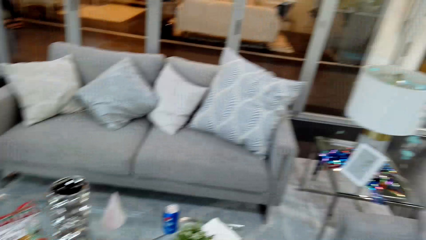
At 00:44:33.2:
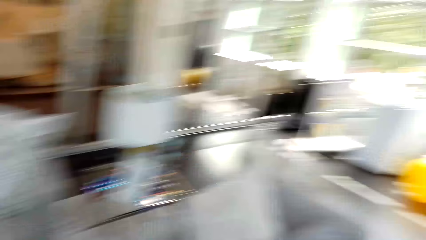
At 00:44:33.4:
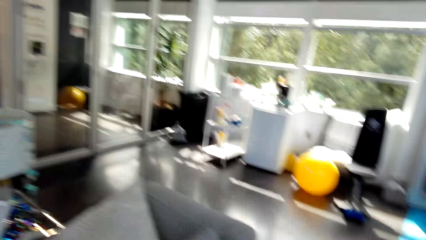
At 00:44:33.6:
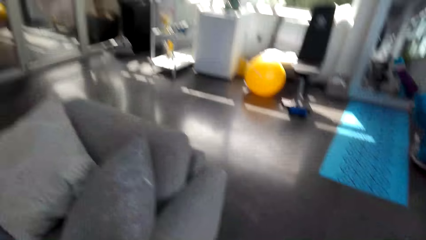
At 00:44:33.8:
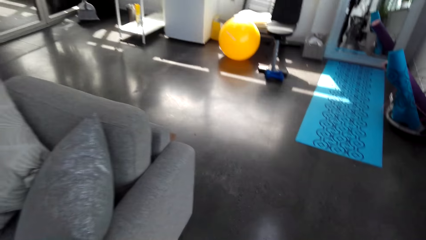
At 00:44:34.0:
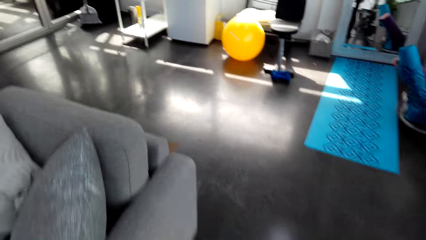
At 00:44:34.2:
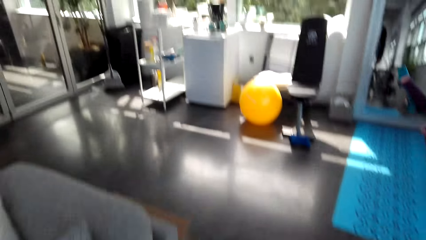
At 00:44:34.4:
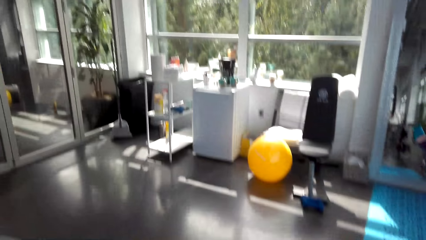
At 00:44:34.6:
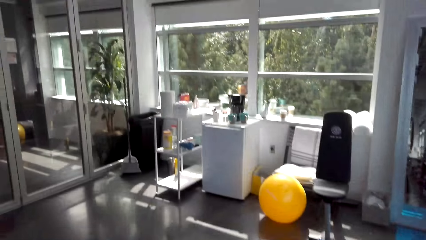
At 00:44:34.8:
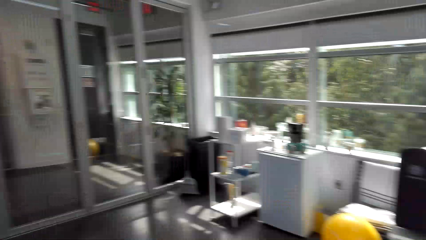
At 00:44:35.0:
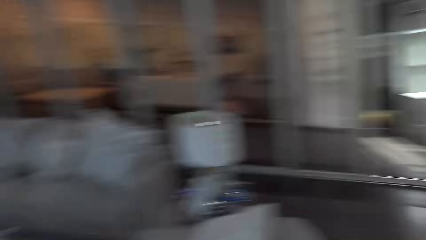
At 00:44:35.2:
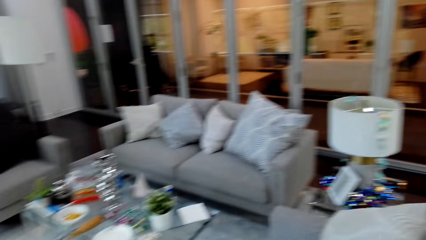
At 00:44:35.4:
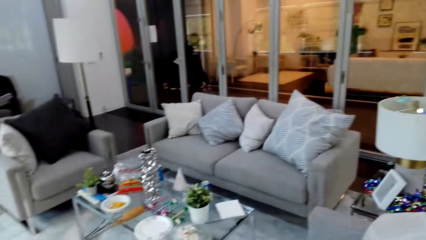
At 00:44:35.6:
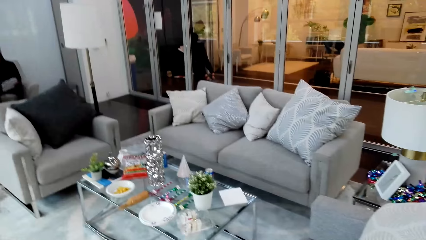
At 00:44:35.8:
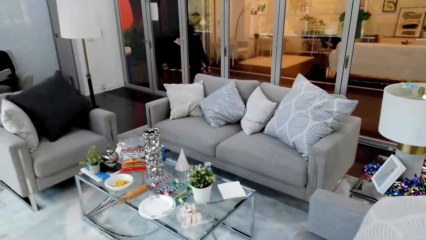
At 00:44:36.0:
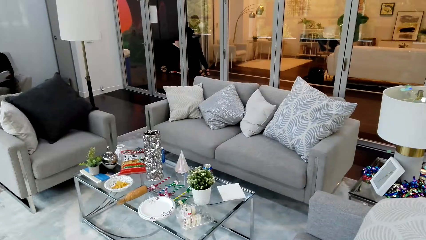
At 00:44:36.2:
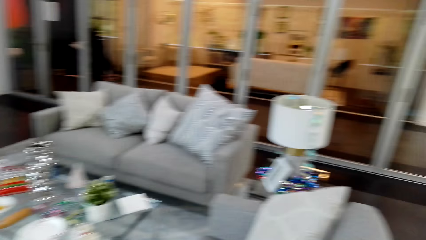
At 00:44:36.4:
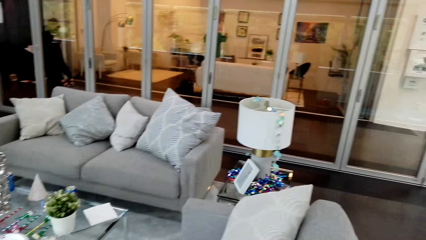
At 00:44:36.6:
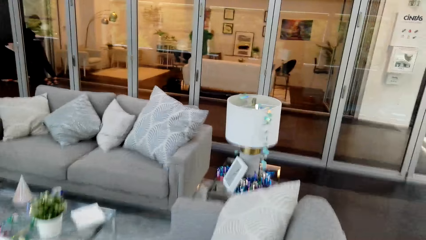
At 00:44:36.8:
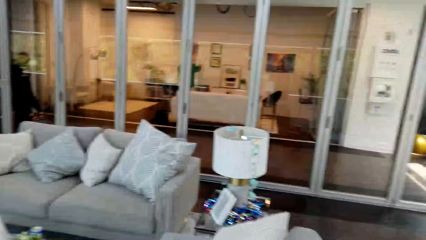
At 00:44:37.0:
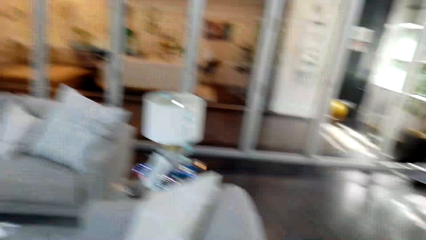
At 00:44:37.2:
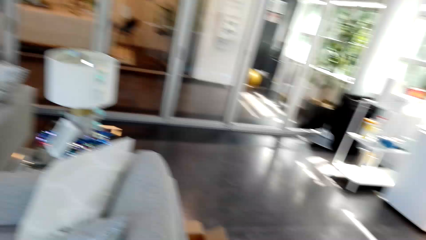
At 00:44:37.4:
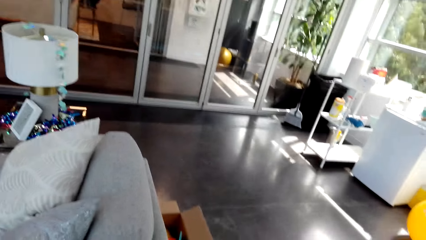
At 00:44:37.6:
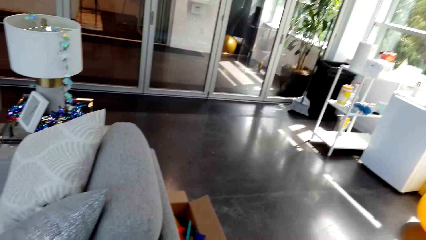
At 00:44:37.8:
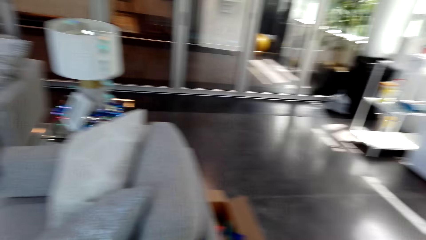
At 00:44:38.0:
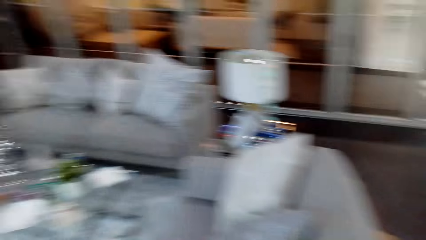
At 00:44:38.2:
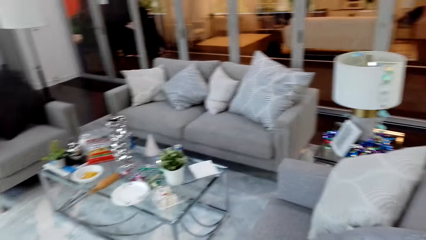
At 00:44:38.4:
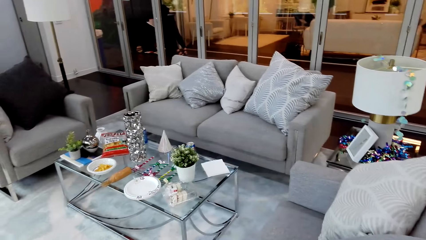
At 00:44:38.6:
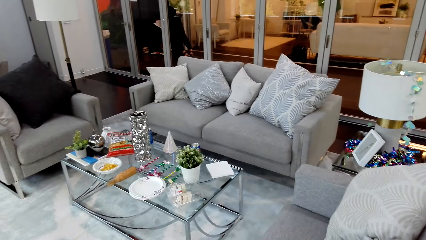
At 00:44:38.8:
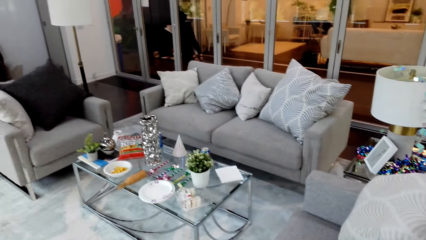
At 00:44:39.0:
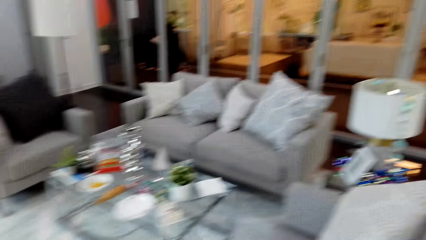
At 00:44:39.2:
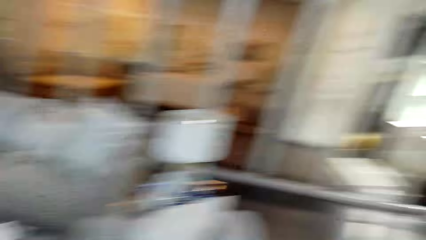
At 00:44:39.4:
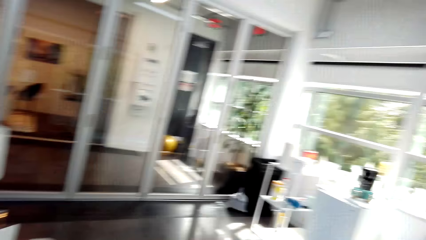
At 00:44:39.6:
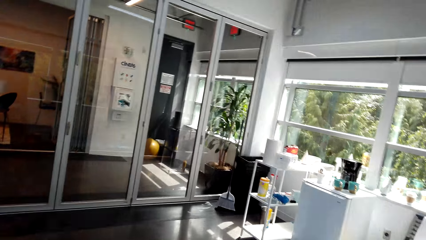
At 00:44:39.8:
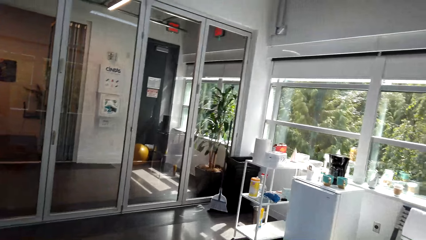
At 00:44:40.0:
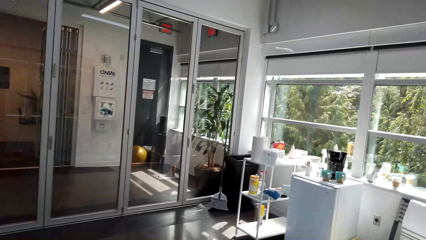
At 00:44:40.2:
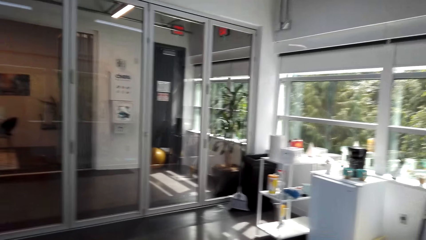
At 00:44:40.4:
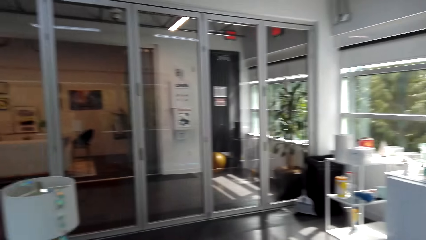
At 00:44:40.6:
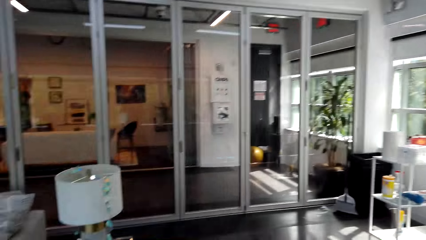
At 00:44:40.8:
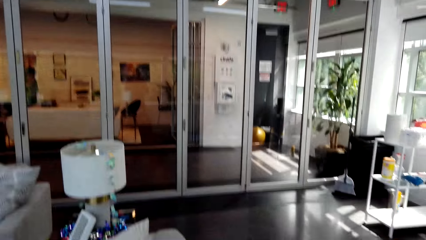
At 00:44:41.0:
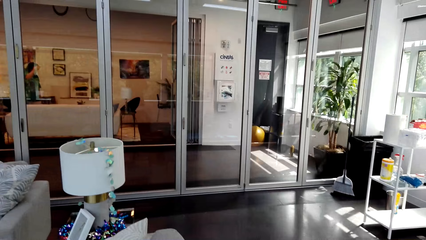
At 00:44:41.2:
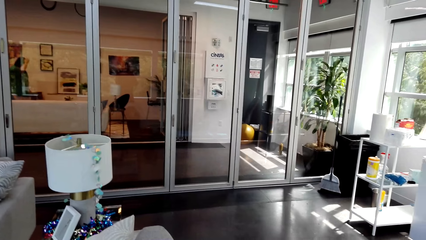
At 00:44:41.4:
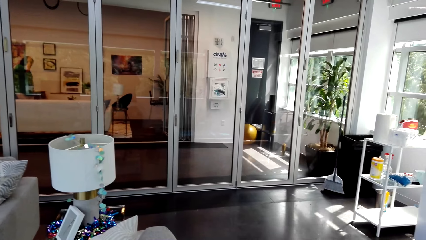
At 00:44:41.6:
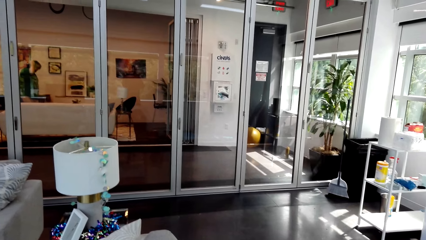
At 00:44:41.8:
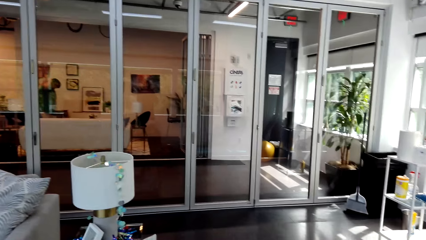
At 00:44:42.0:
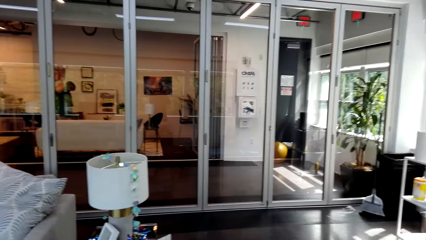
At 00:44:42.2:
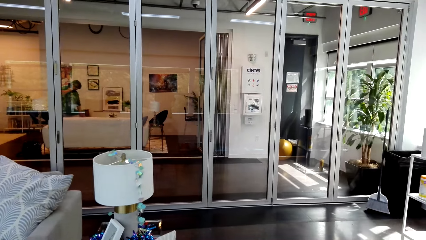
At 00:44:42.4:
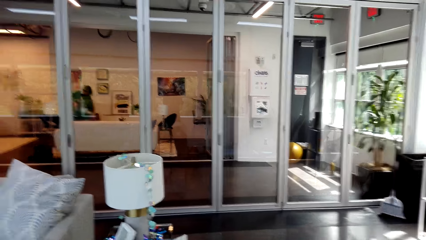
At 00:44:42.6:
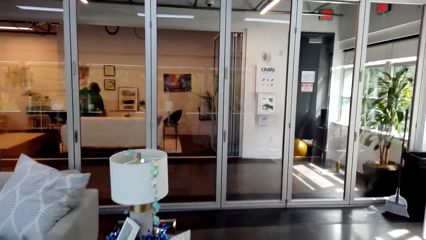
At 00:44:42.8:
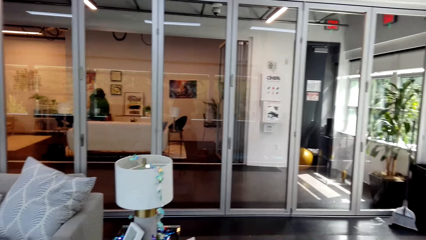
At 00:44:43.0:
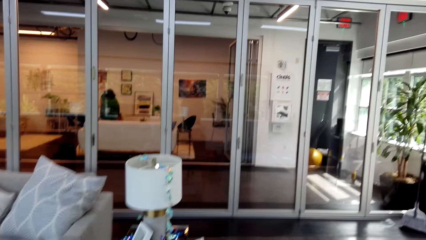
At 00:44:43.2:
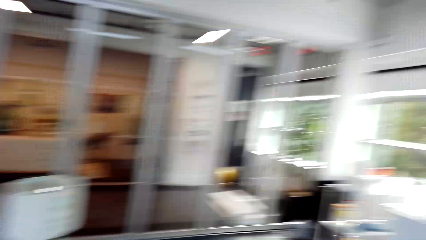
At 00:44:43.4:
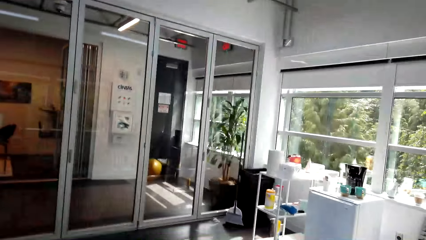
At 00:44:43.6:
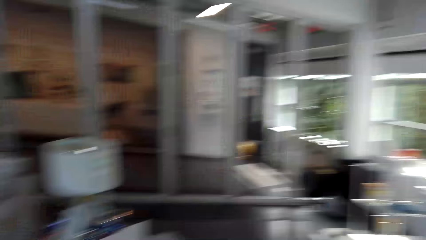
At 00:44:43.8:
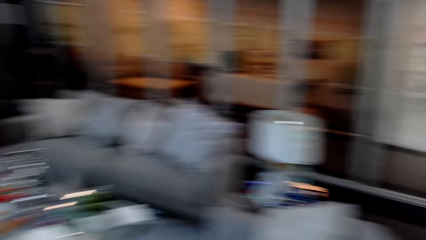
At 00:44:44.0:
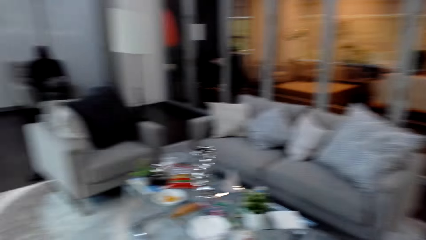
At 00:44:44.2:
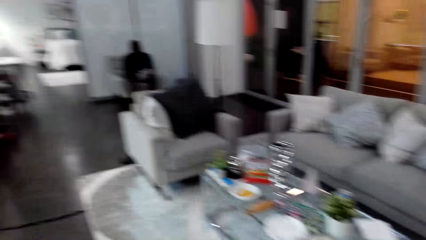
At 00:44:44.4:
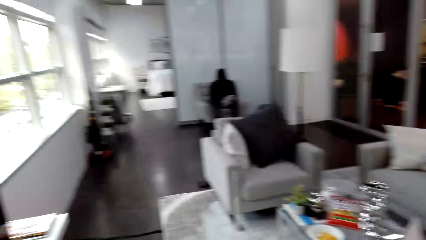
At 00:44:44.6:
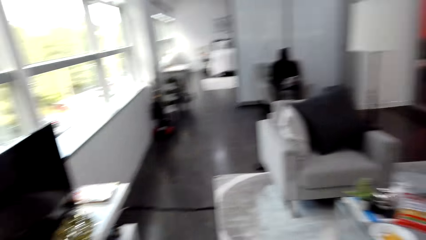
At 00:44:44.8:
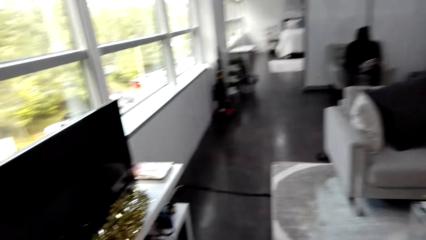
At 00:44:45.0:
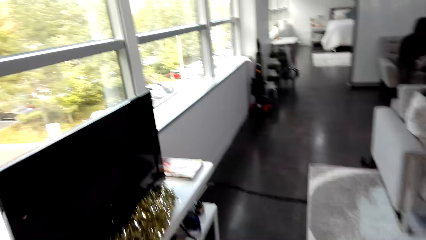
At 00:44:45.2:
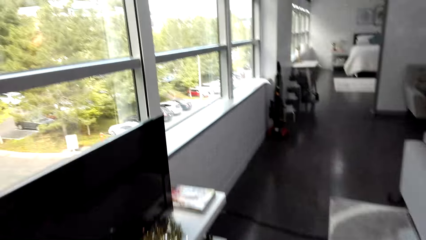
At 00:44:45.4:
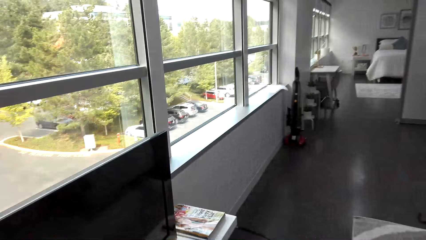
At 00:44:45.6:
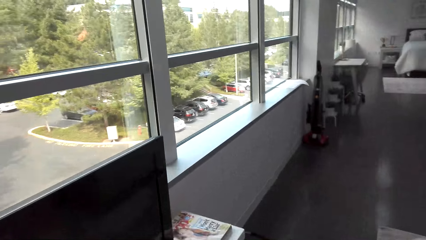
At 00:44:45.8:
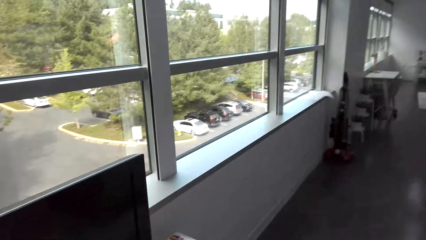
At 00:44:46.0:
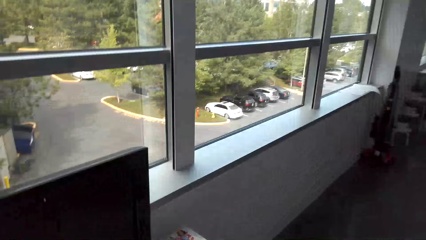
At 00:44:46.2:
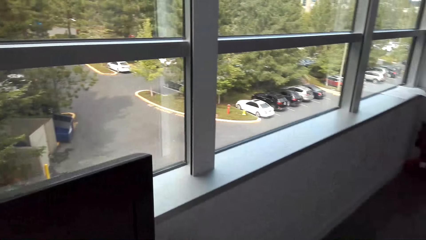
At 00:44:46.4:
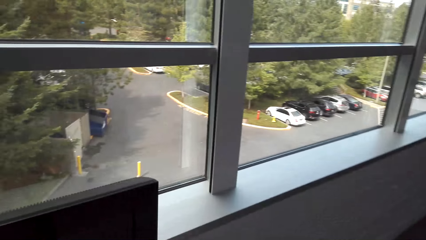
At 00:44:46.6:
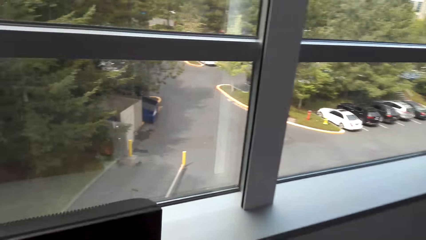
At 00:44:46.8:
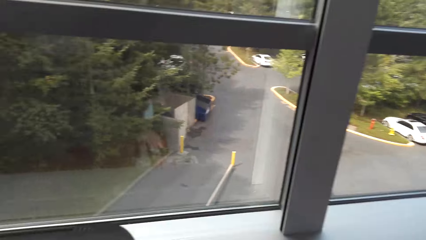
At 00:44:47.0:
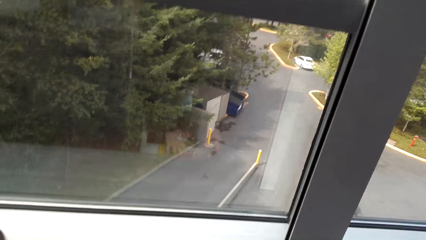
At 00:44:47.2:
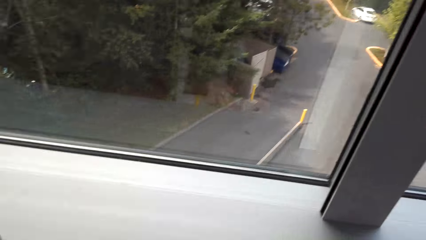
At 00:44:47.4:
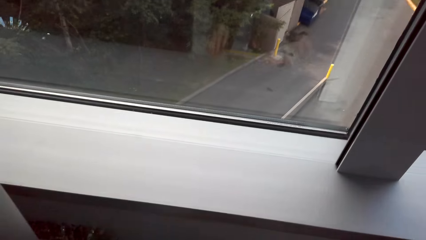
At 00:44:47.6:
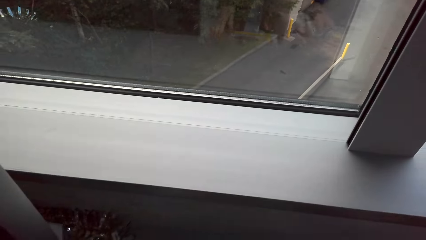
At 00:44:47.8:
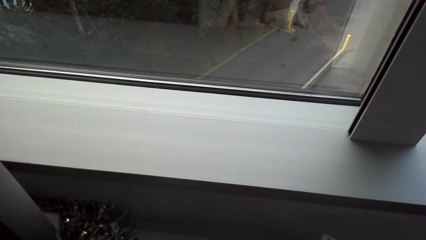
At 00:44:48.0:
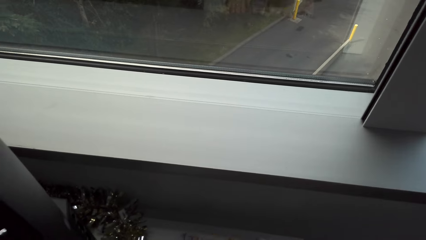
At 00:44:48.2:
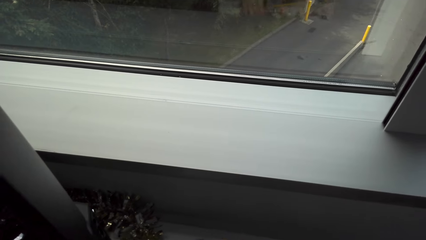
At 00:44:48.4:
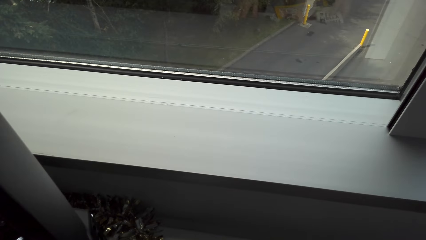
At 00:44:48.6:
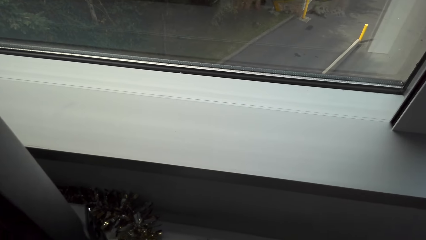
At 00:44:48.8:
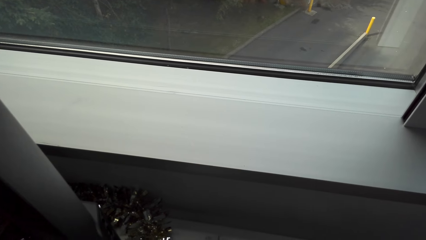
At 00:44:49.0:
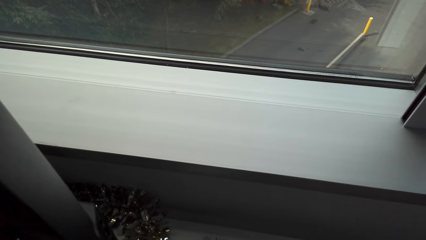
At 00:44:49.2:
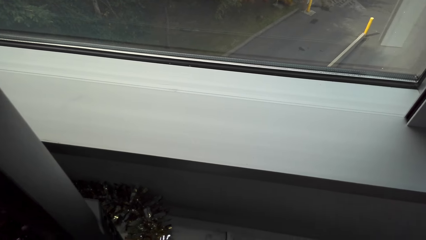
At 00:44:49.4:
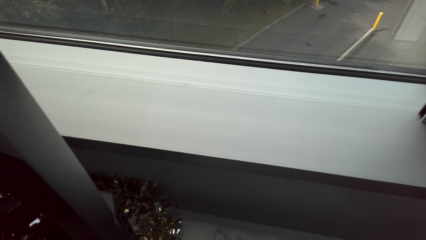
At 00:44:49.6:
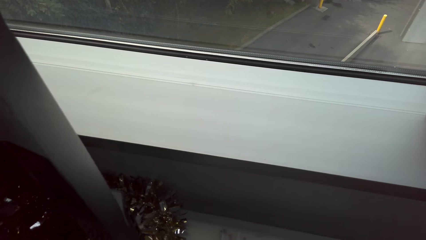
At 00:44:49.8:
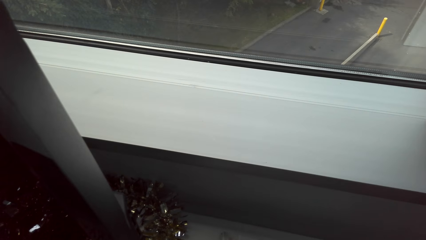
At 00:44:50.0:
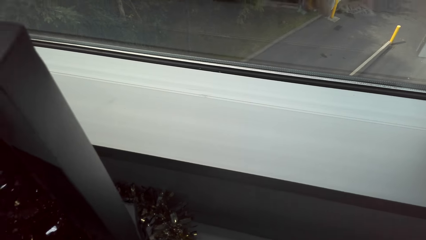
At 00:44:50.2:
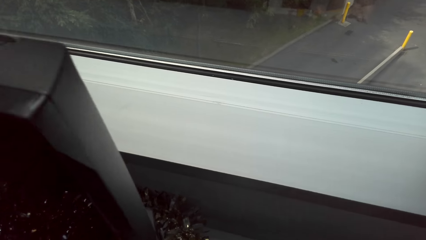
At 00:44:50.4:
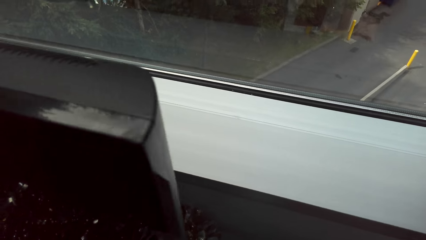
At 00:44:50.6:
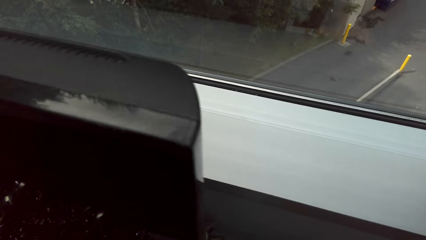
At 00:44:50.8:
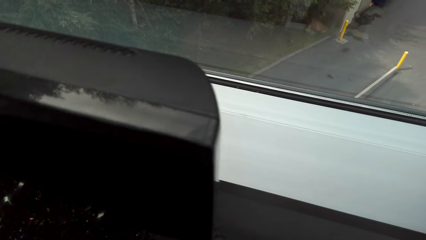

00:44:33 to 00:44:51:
The camera wearer converses with a man. They walk around the room. They look around. They converse with the man. The man sits on a chair. He sits on the chair again. The camera wearer walks to the tv stand. They grab a magazine.
